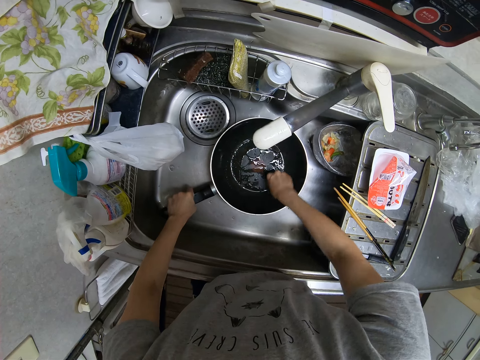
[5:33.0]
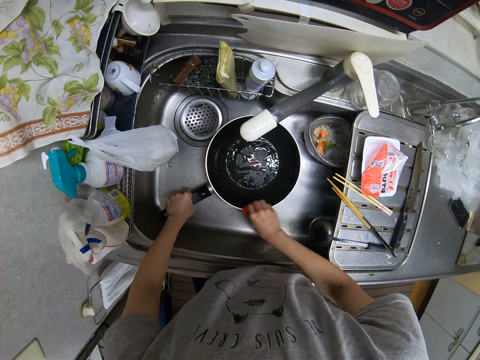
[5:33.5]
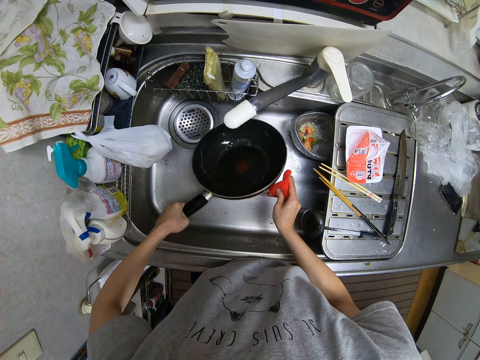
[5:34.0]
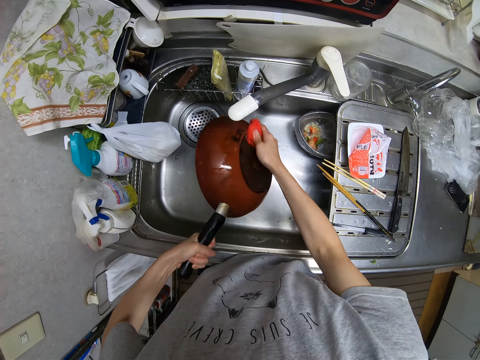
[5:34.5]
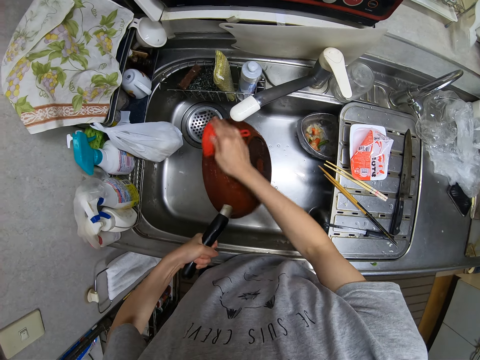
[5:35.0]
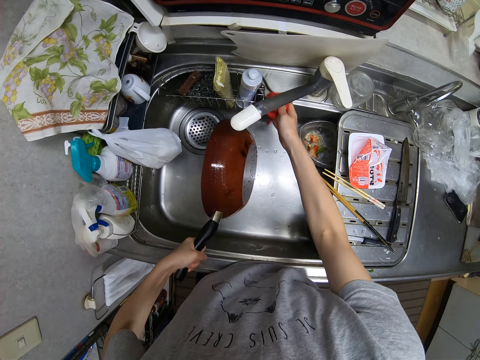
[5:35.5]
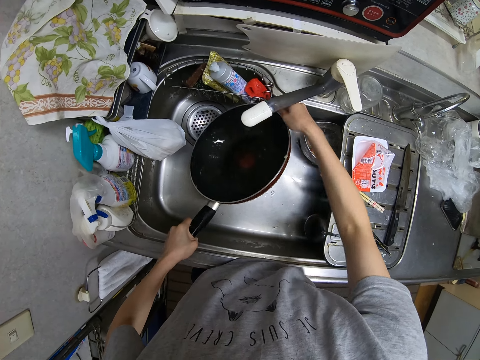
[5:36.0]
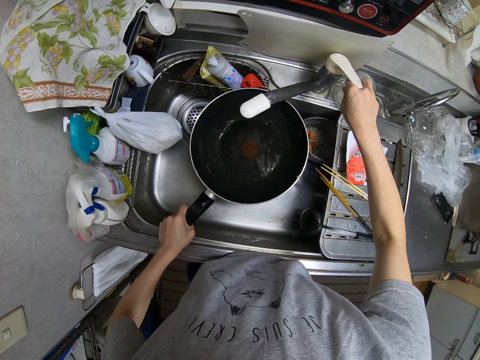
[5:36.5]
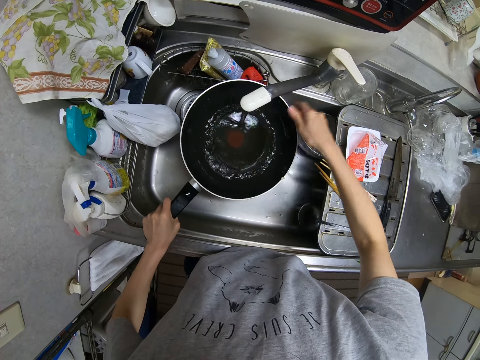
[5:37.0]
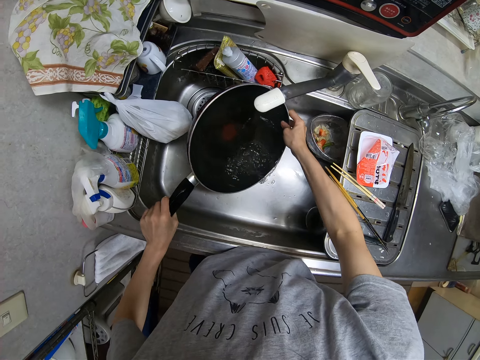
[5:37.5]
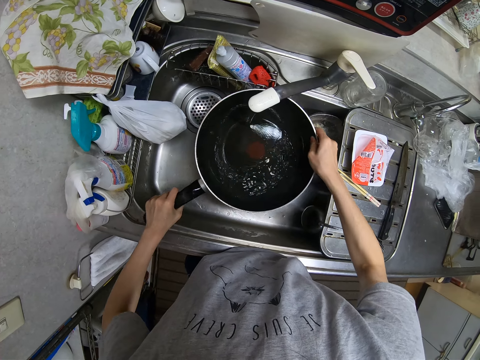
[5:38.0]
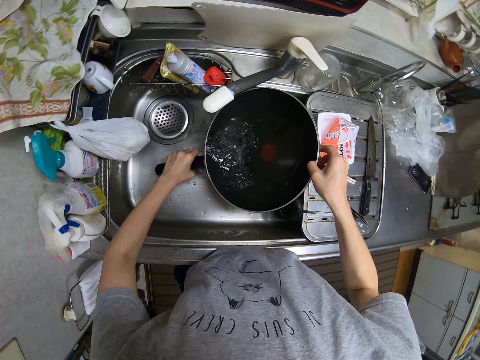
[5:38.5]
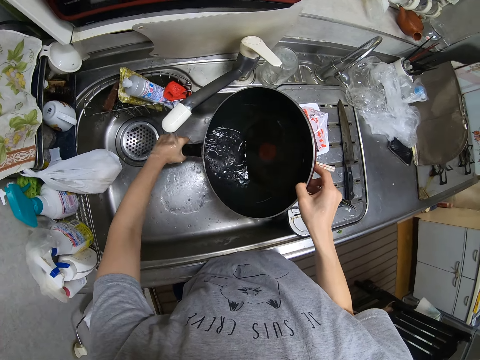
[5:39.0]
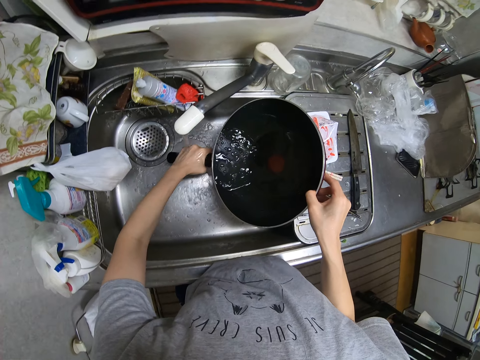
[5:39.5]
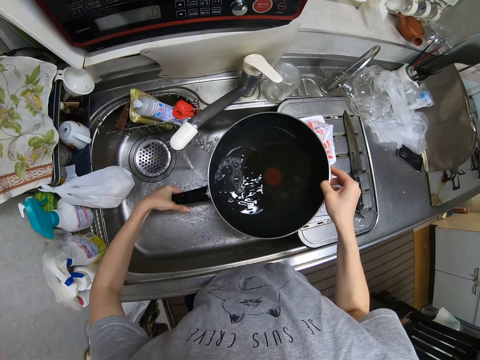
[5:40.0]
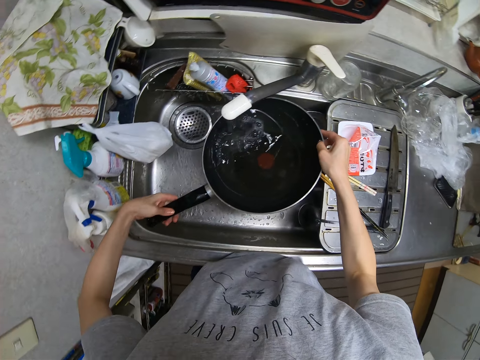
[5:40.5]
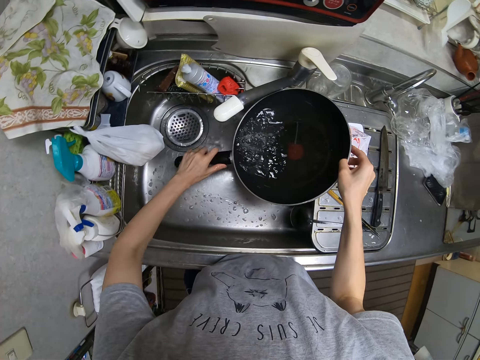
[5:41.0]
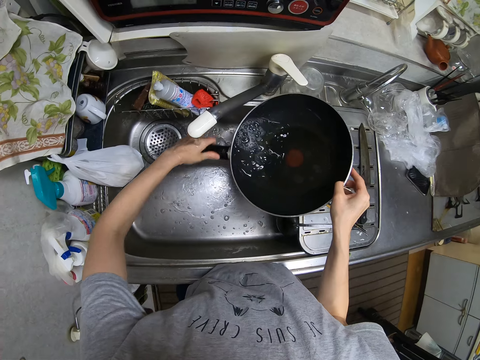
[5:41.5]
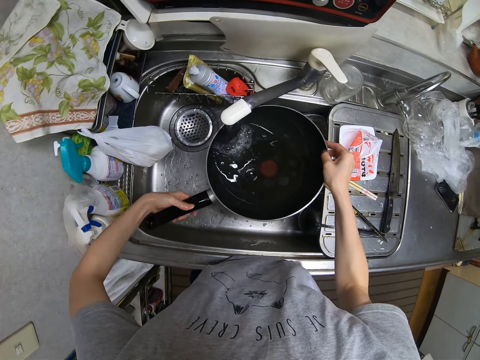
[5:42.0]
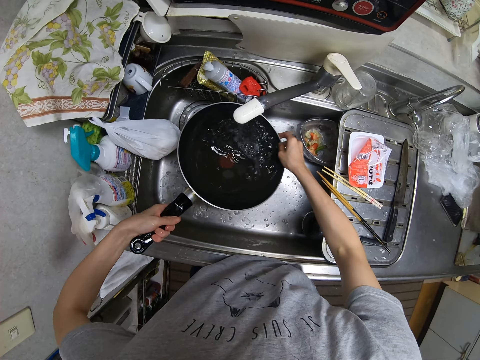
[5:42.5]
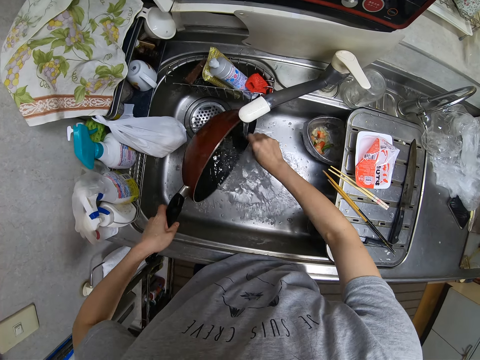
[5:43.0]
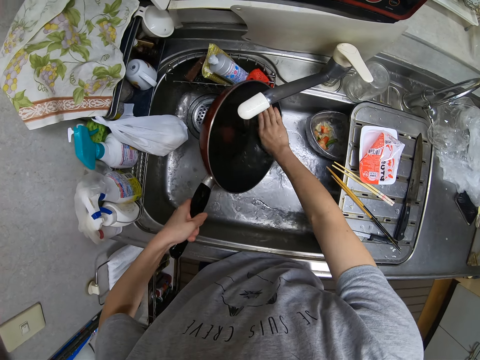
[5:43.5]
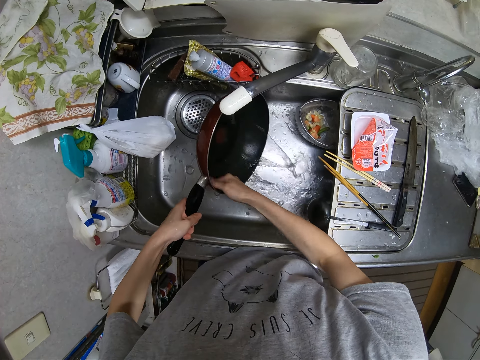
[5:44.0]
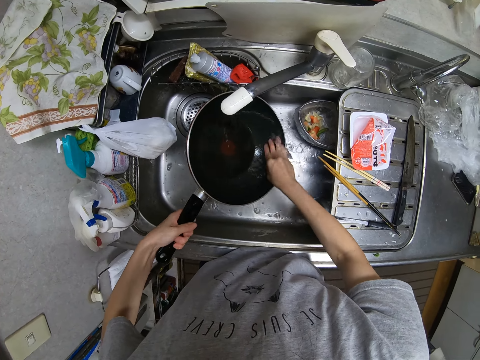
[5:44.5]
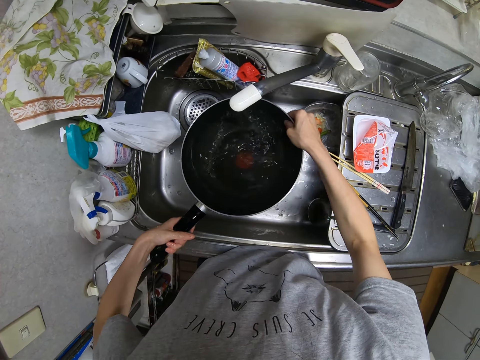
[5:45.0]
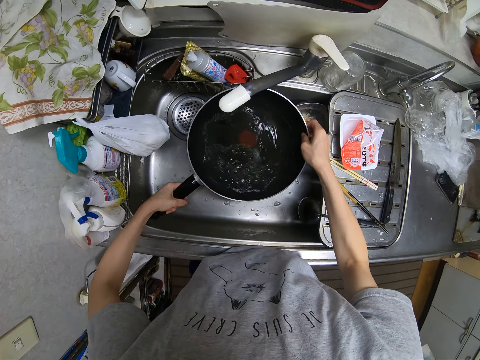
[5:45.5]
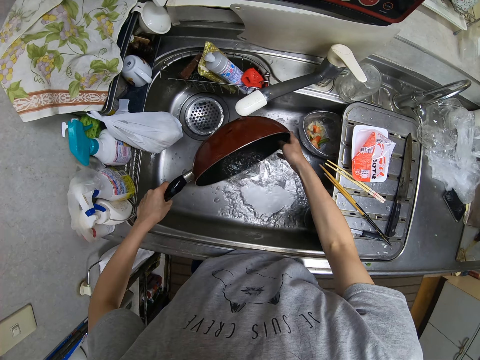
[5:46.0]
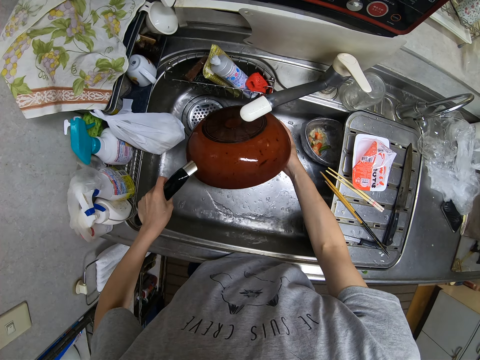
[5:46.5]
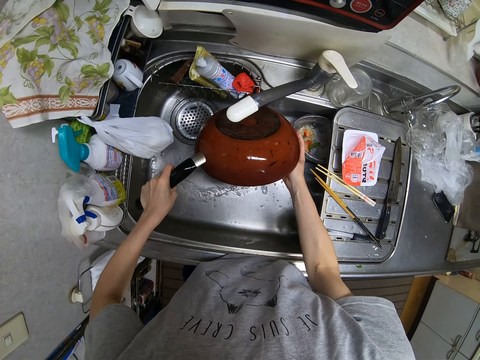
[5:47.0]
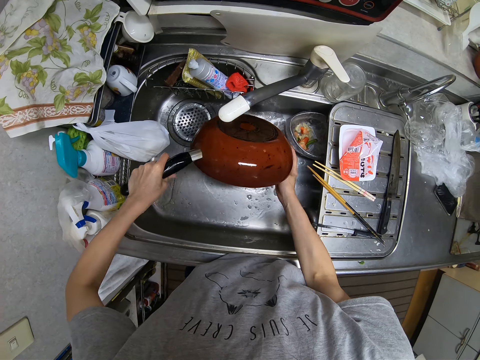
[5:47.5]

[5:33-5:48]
The camera wearer puts the sponge in the sponge holder. They turn on the tap. They rinse the frypan under the tap.

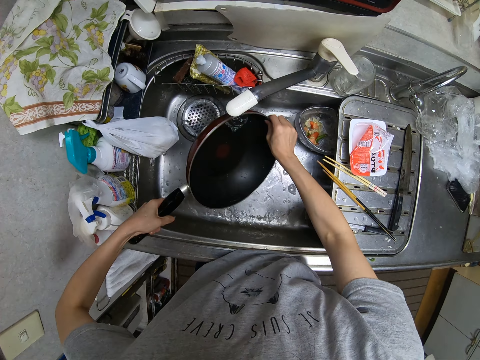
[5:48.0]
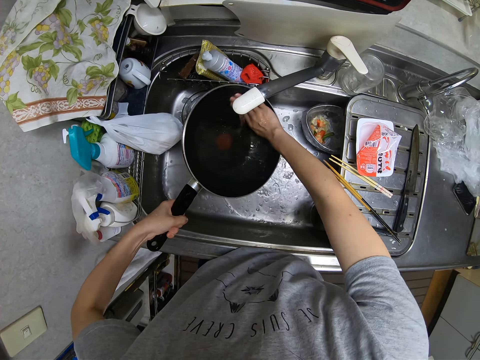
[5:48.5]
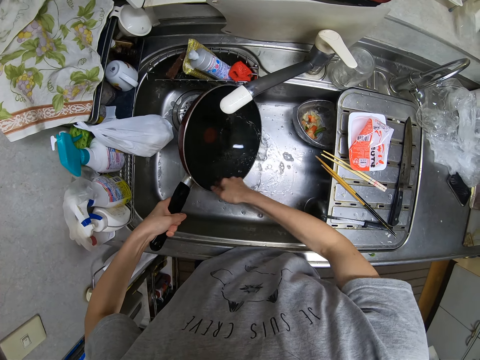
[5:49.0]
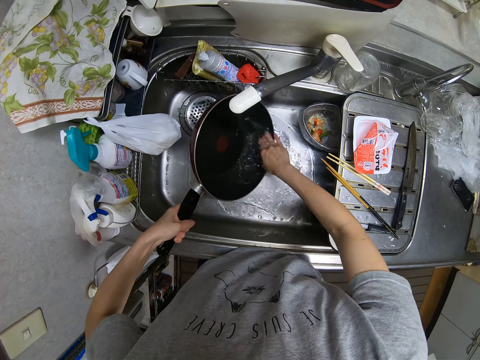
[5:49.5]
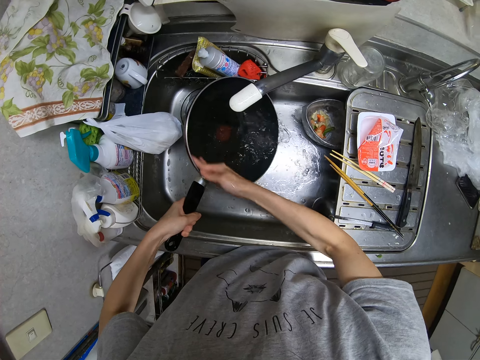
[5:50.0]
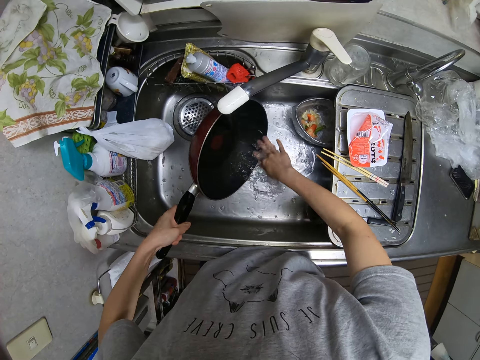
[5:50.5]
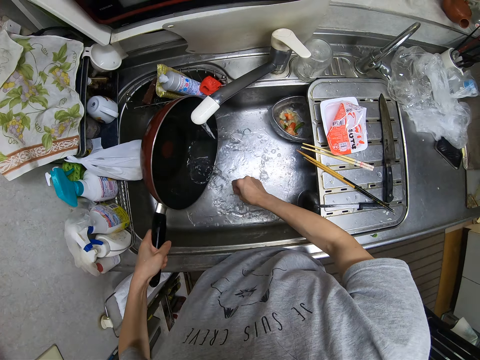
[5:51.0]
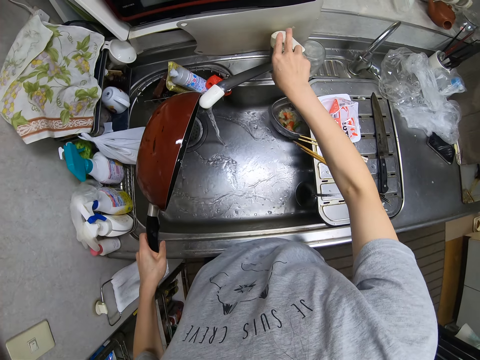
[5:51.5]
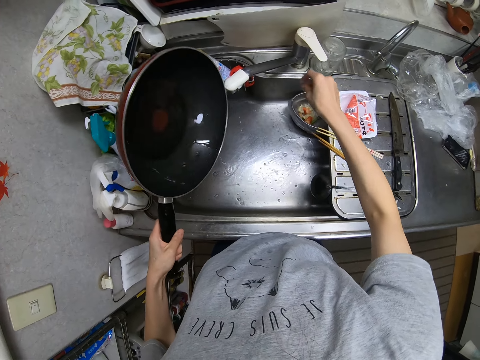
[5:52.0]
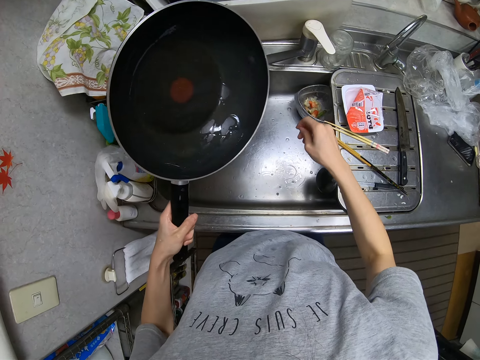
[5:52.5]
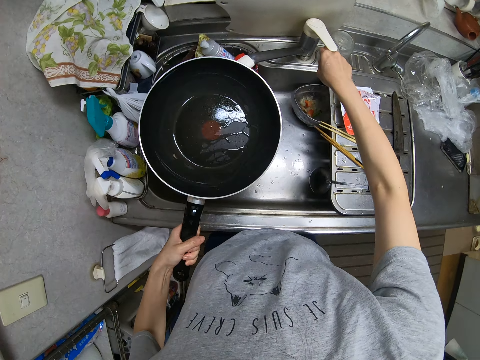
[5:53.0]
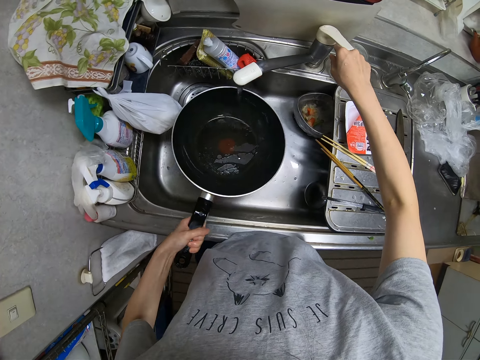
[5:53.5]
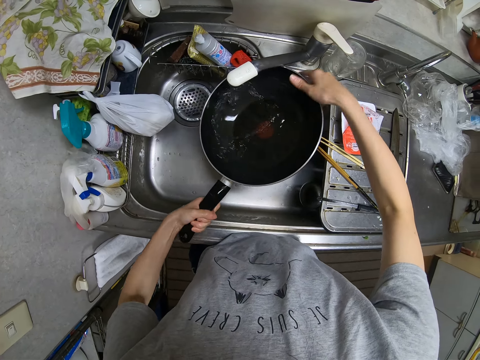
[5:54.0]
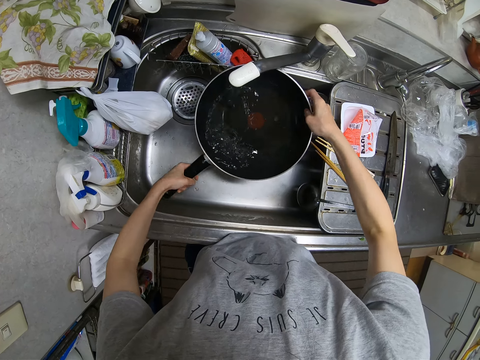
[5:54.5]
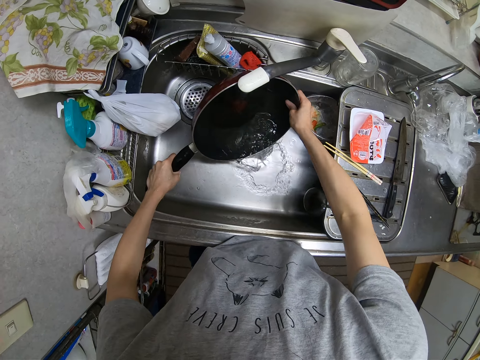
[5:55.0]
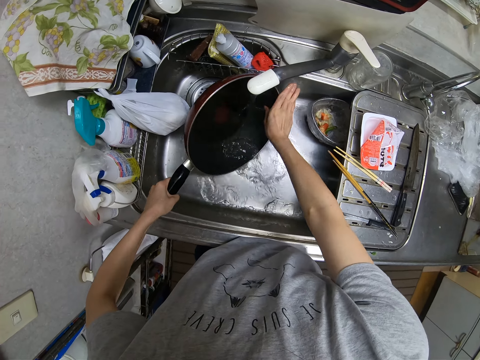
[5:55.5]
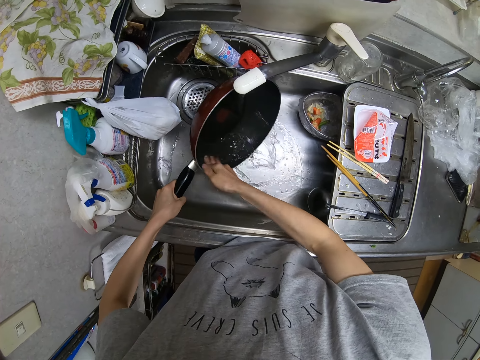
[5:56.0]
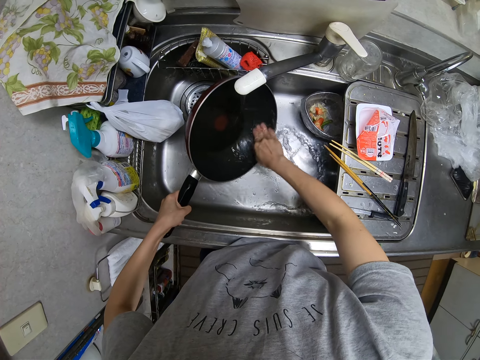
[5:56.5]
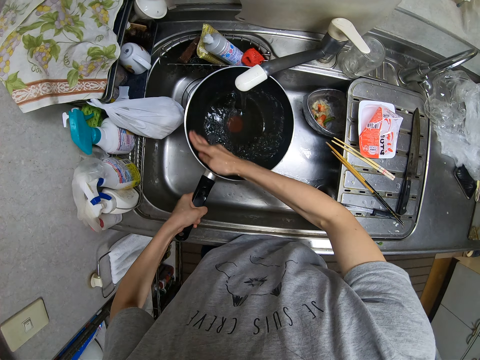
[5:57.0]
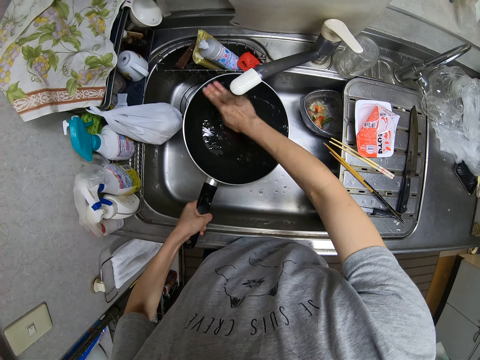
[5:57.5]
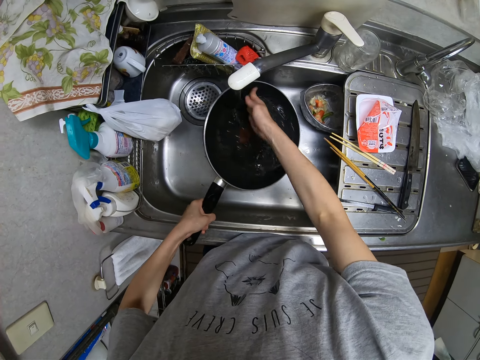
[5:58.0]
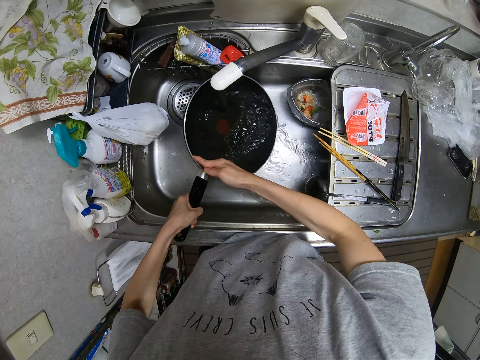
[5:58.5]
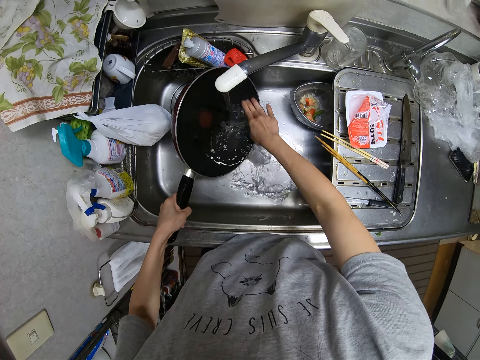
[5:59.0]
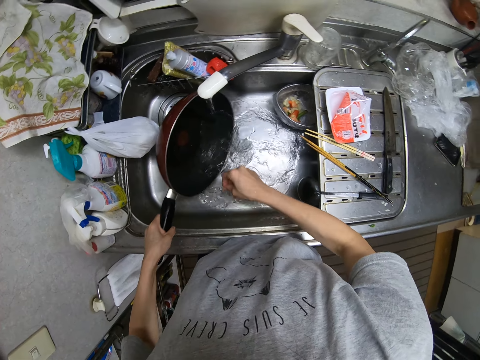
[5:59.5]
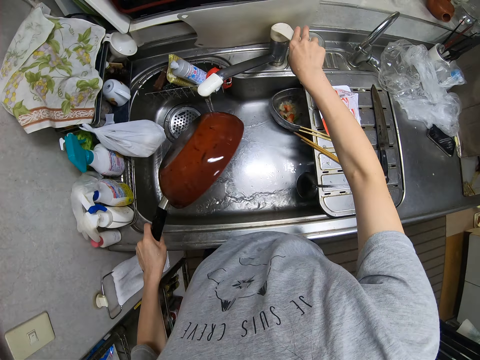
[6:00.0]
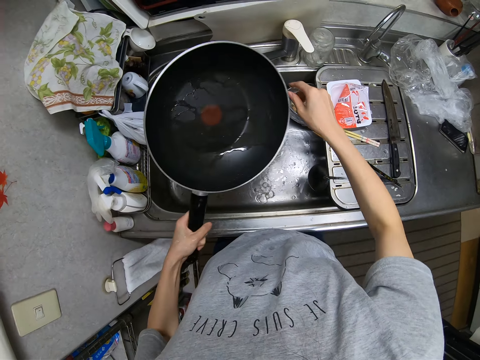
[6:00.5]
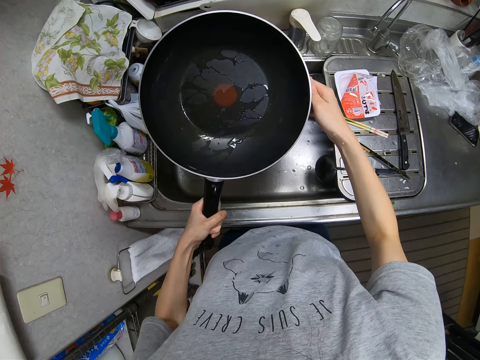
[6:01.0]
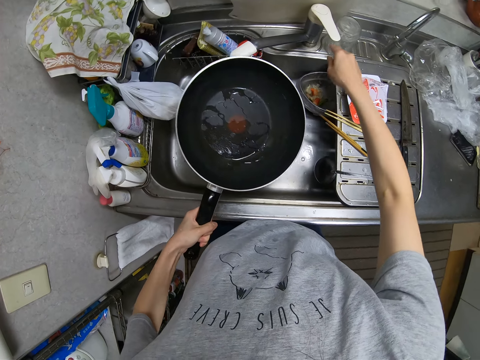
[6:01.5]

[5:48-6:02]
The camera wearer turns off the tap. They turn on the tap. They rinse the frypan under the tap. They turn off the tap.
